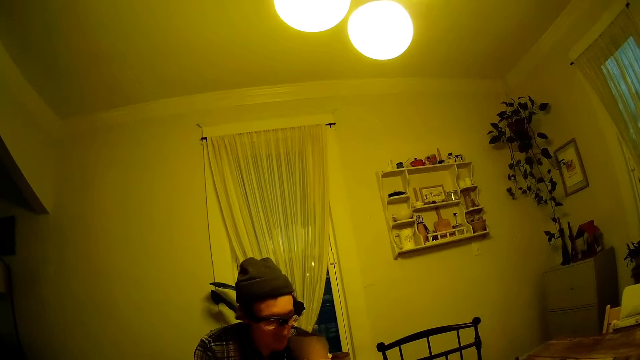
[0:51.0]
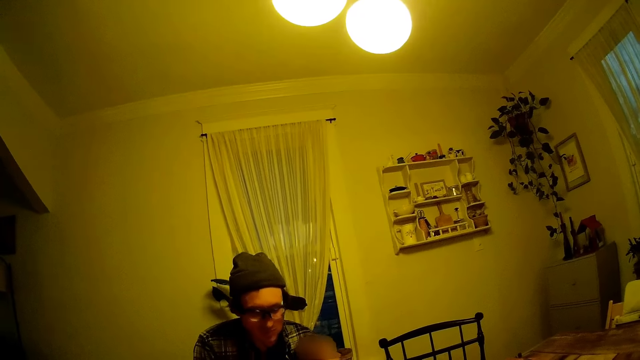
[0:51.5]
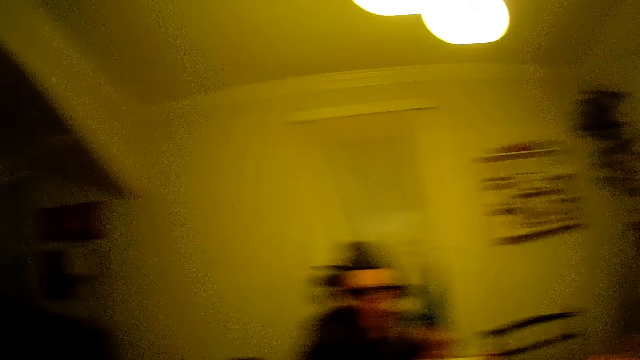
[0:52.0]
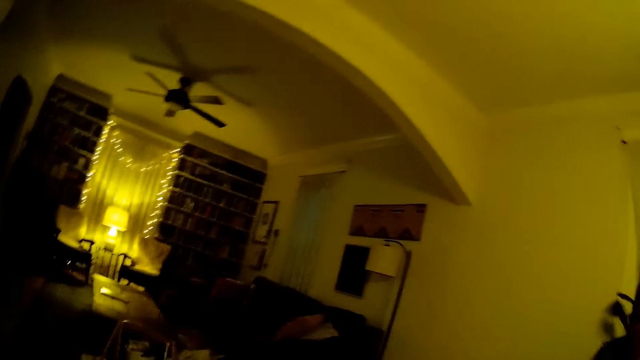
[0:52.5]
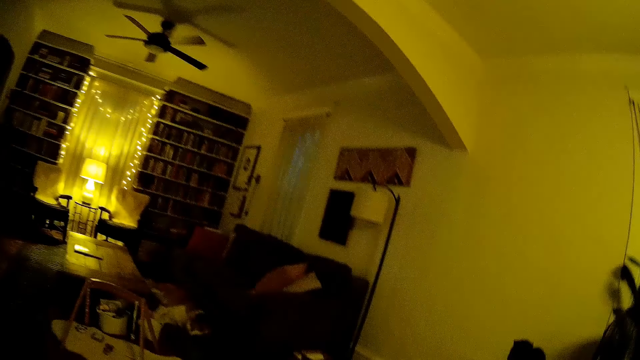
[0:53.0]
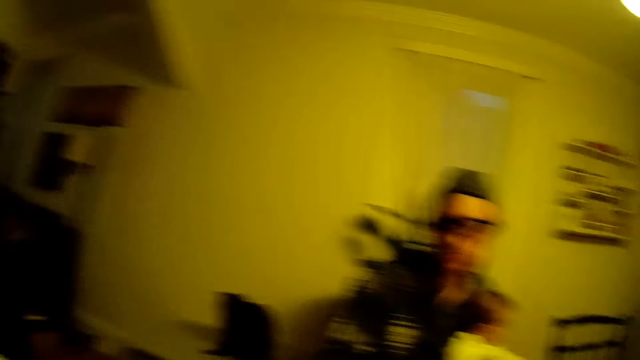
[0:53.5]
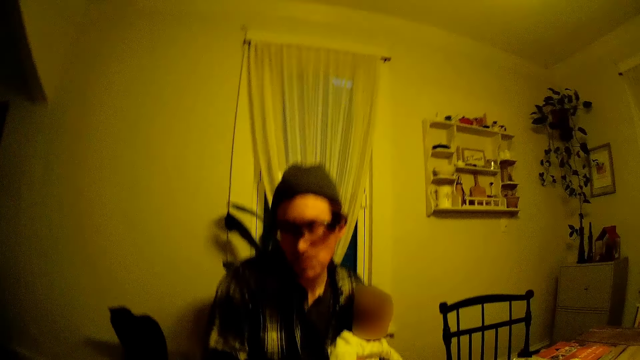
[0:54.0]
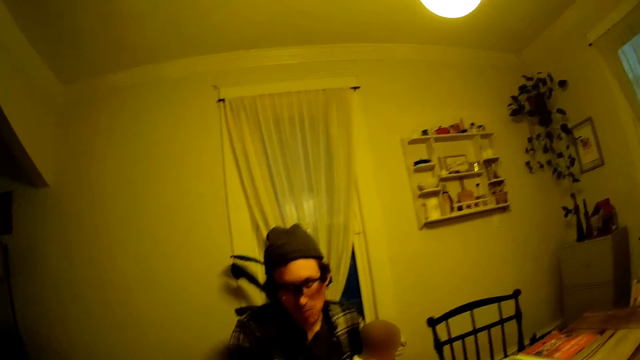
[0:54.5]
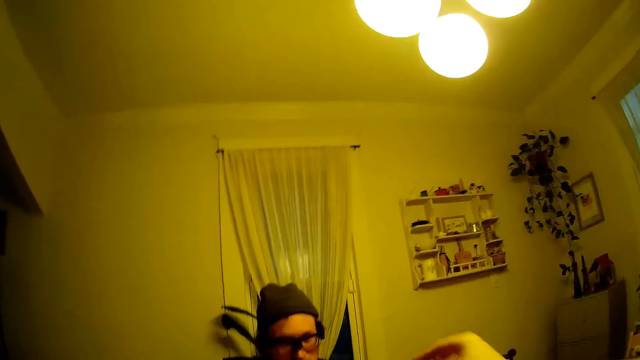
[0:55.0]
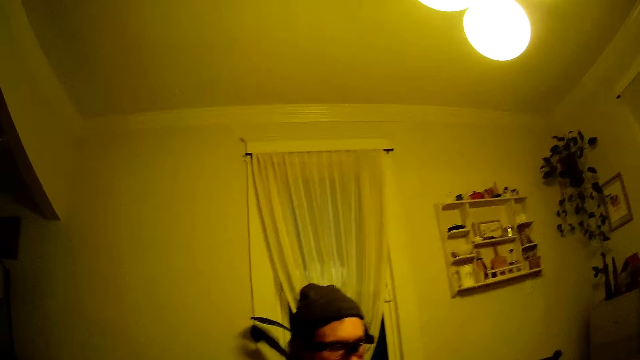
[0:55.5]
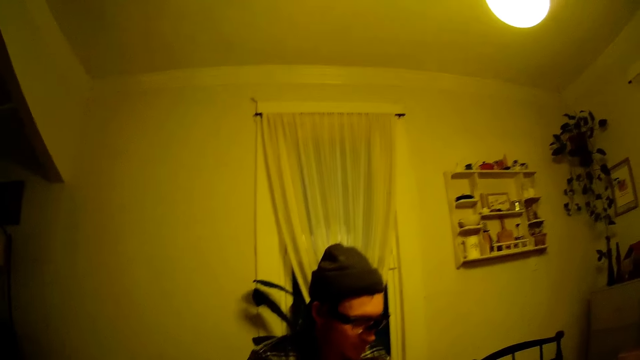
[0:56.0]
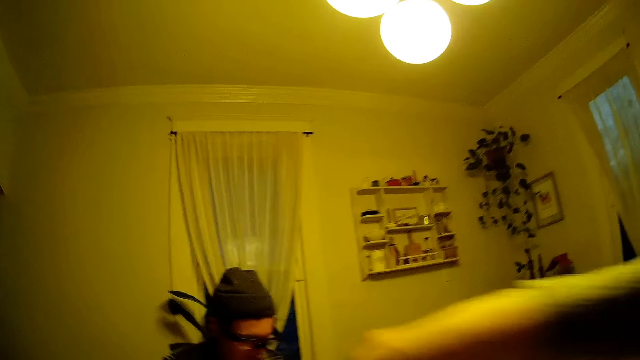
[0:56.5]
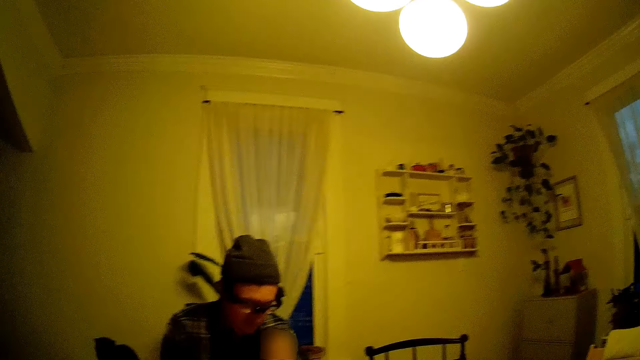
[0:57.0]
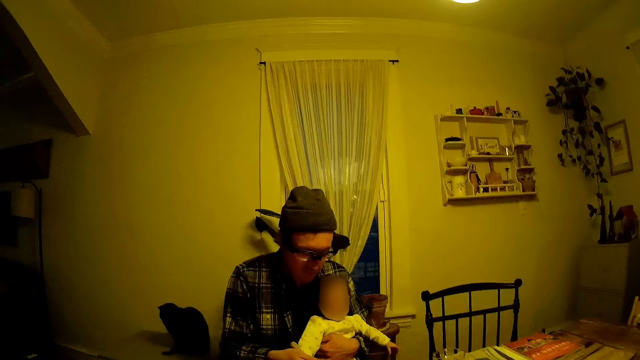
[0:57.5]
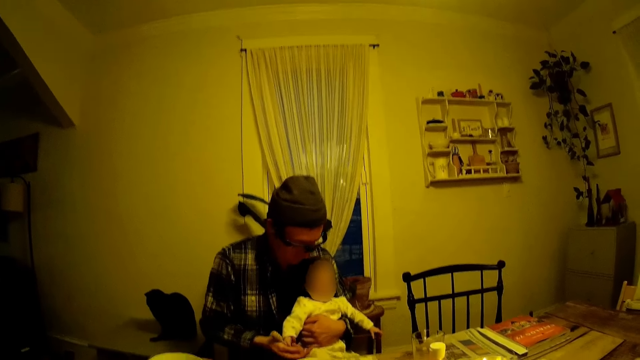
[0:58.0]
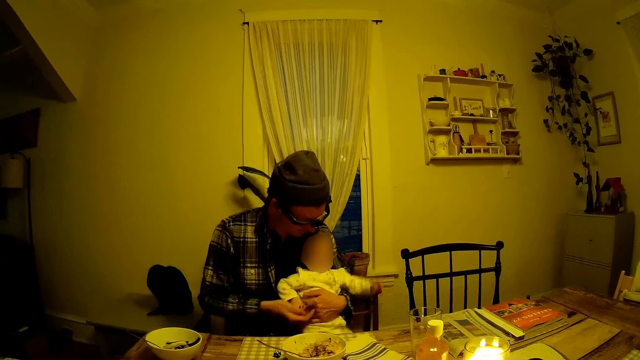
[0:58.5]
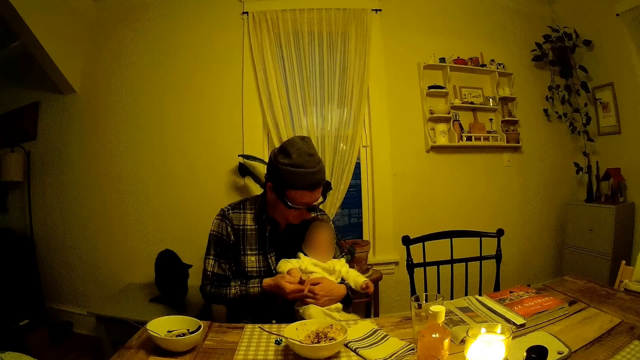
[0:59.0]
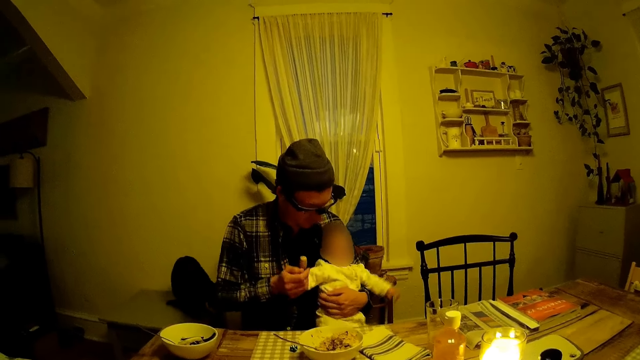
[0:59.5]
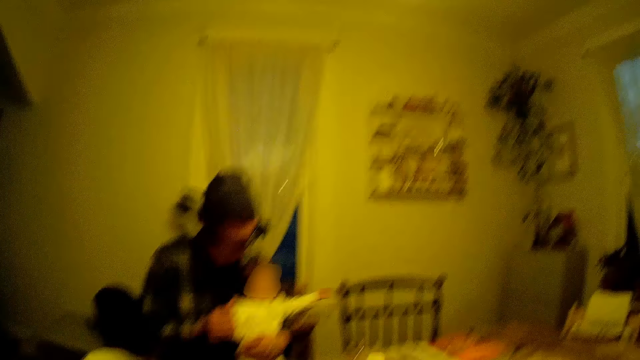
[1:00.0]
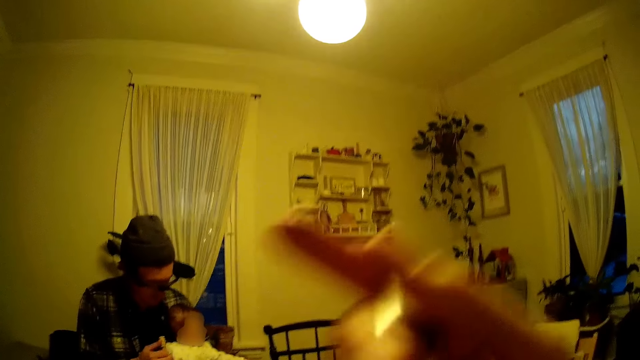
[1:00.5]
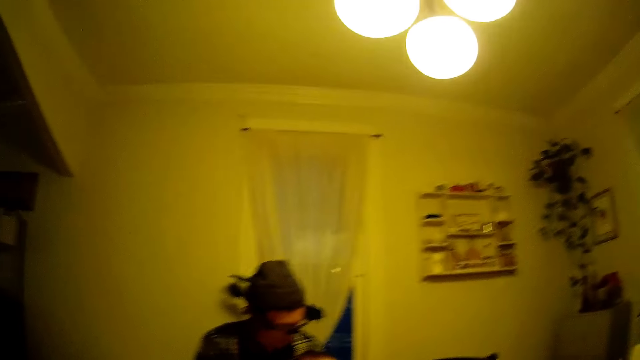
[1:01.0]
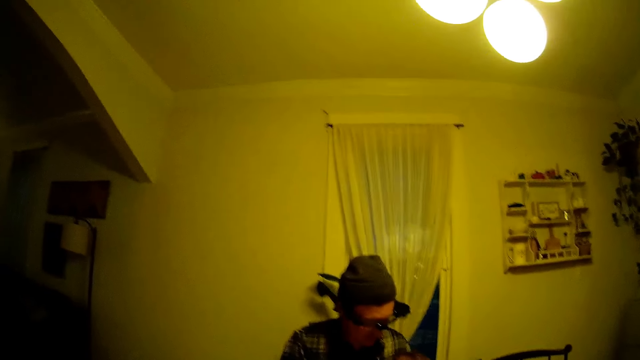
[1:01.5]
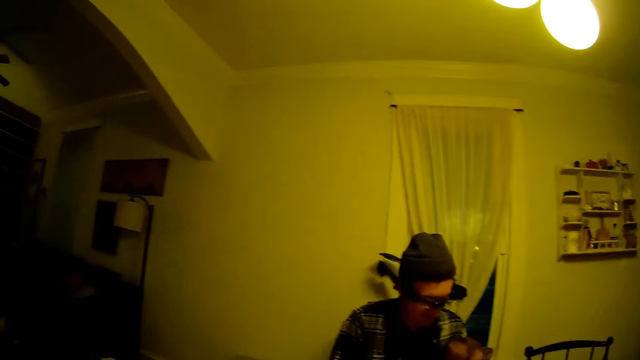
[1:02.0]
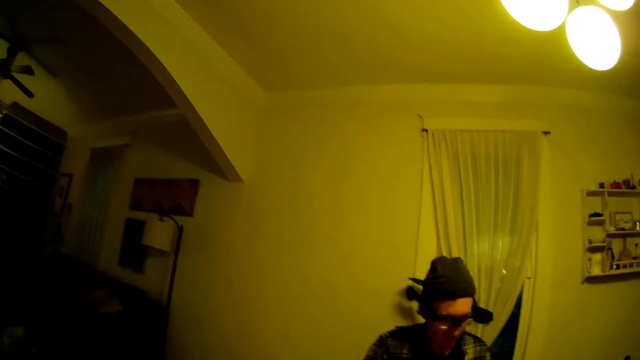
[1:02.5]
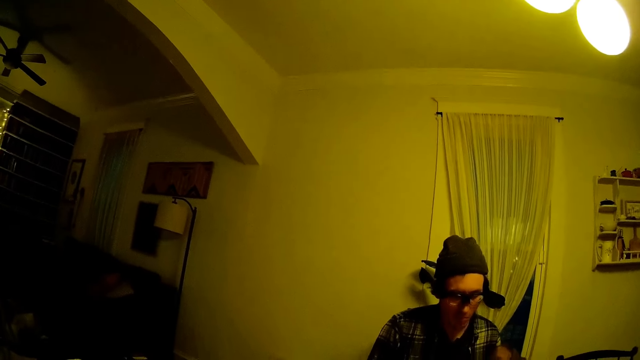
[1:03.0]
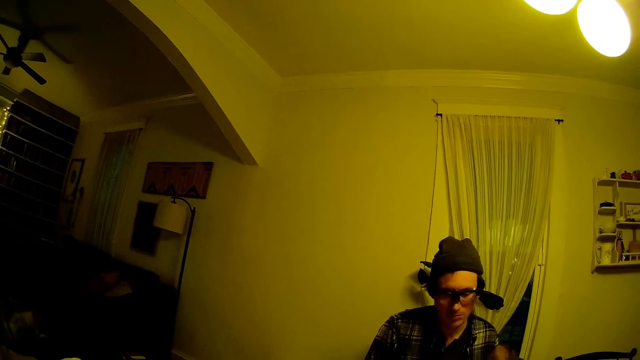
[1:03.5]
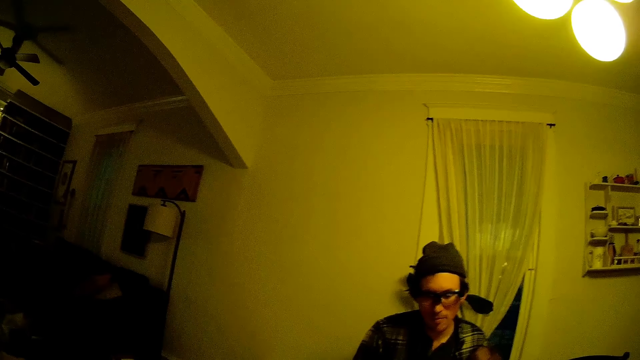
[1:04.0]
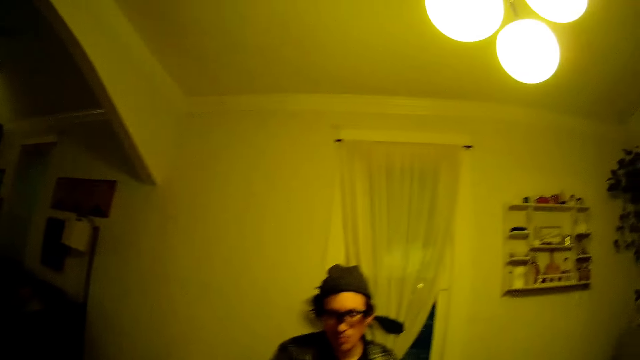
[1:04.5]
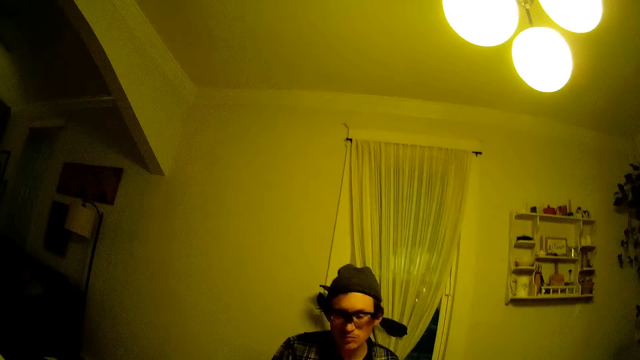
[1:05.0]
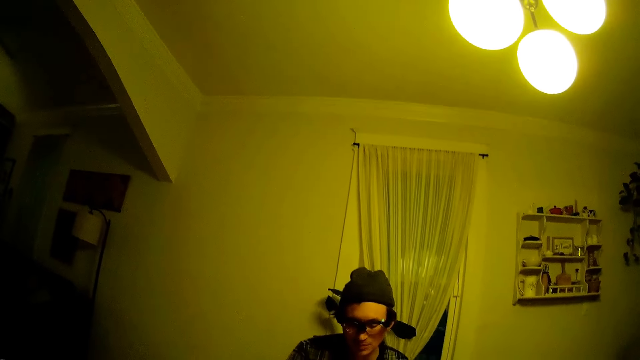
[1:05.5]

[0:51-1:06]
The camera wearer looks around. He stretches a hand and drops down the hand. He holds the baby's right hand with his right hand. The baby throws a hand. The camera wearer picks up an object and drops down the object.
